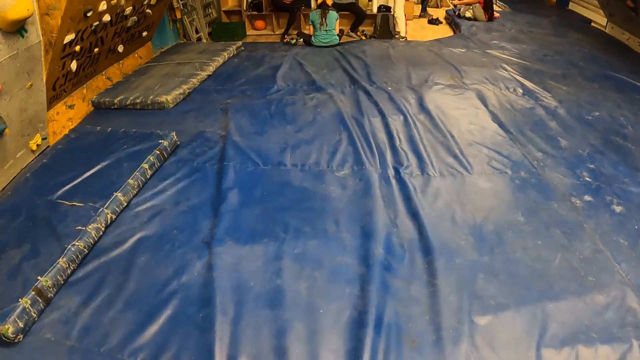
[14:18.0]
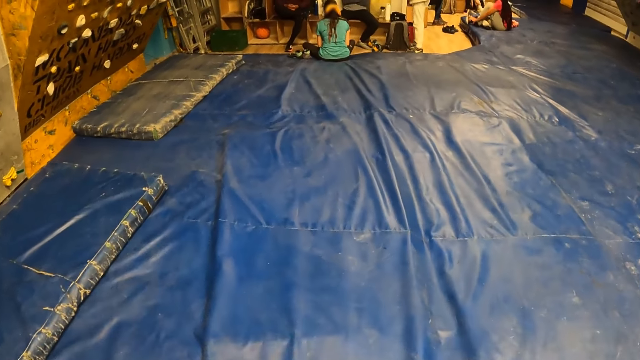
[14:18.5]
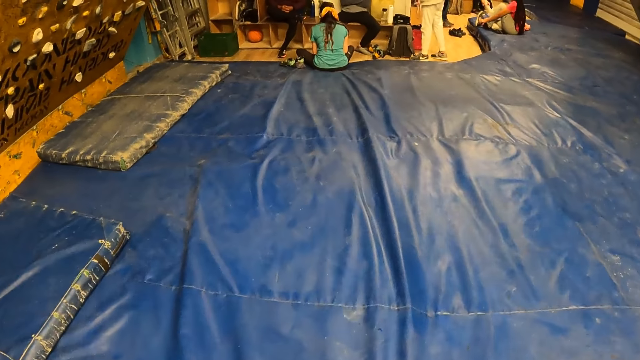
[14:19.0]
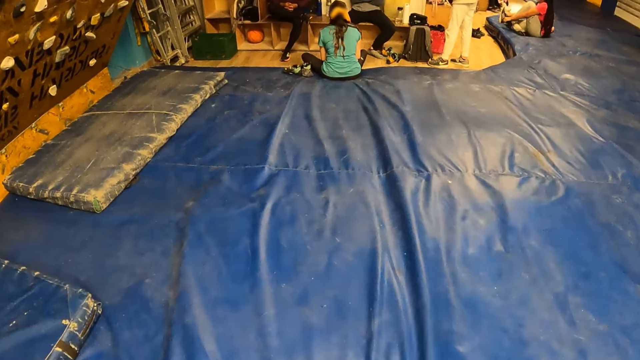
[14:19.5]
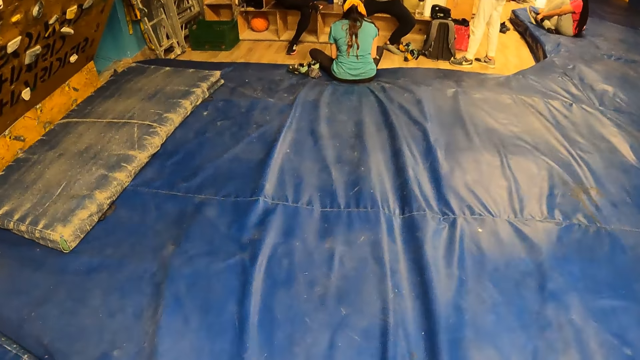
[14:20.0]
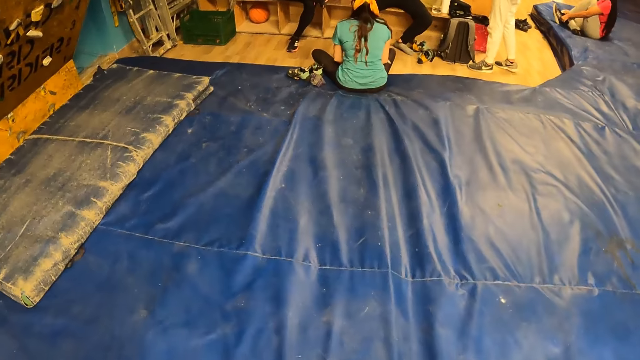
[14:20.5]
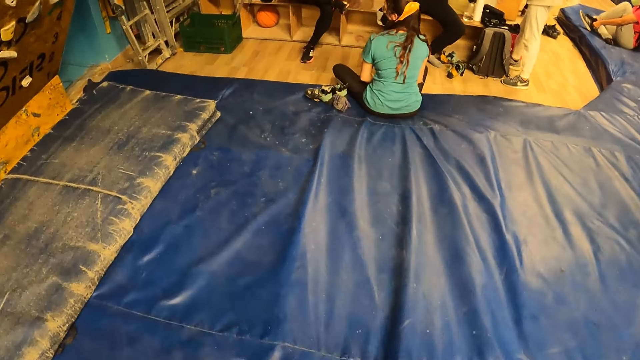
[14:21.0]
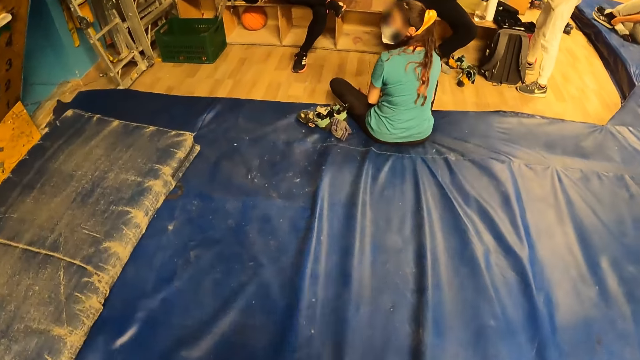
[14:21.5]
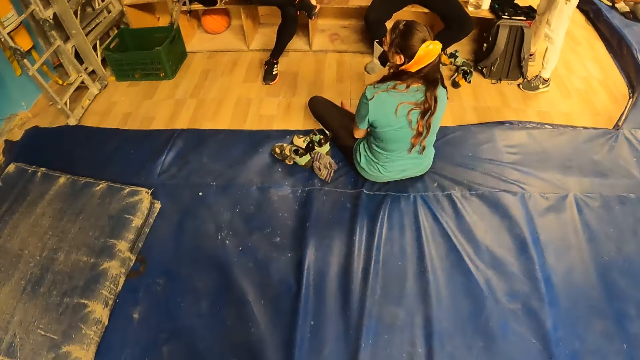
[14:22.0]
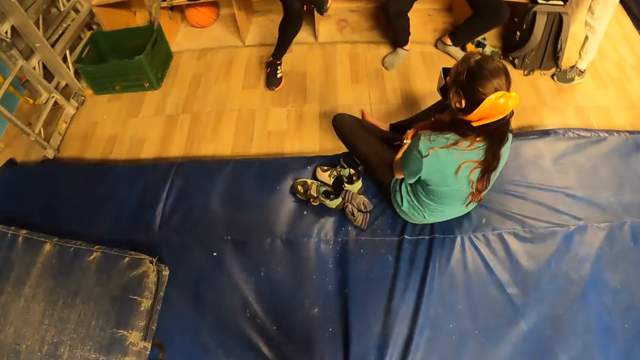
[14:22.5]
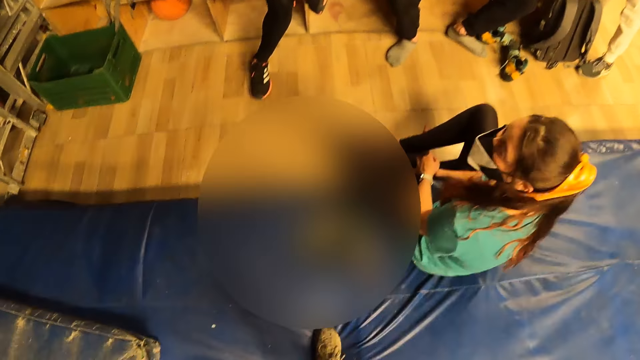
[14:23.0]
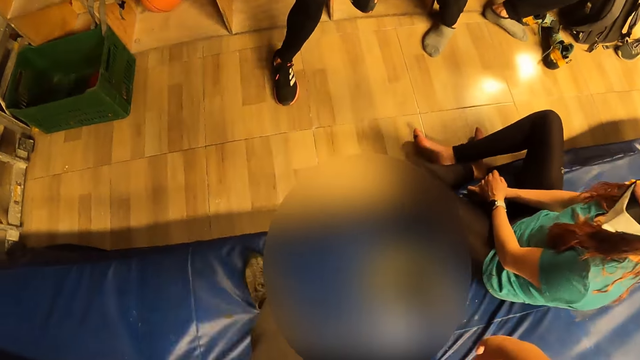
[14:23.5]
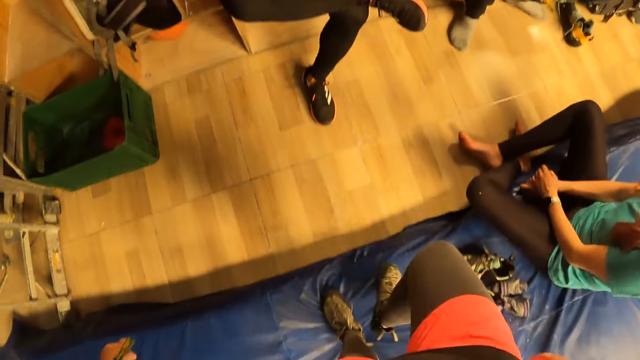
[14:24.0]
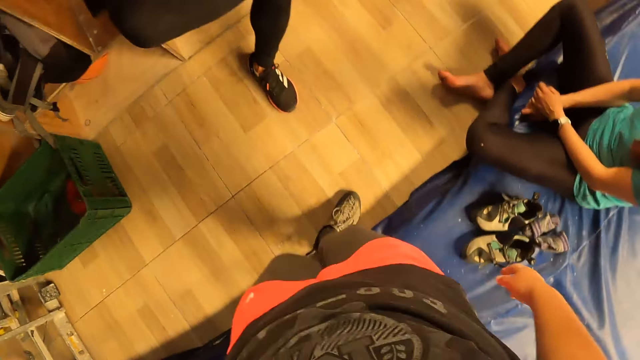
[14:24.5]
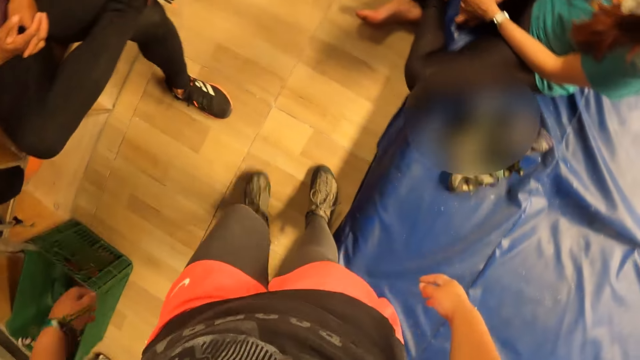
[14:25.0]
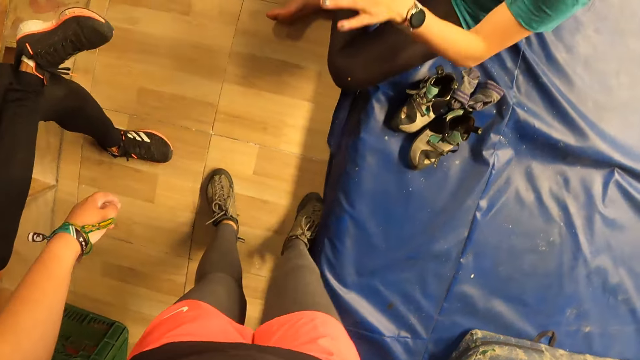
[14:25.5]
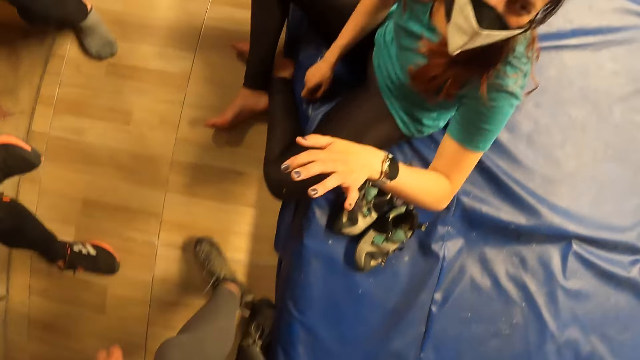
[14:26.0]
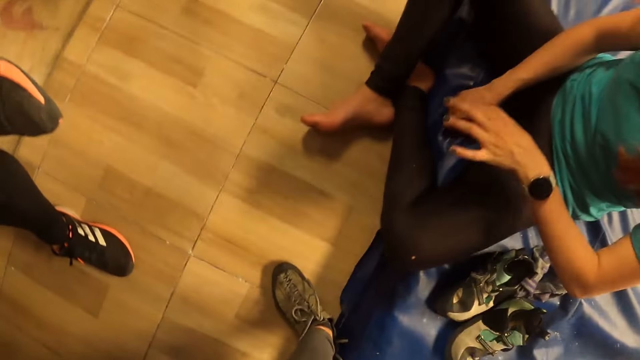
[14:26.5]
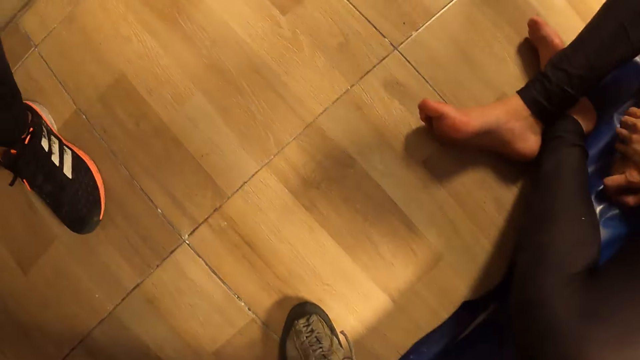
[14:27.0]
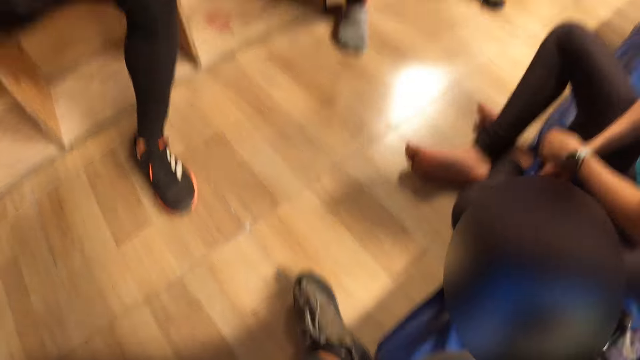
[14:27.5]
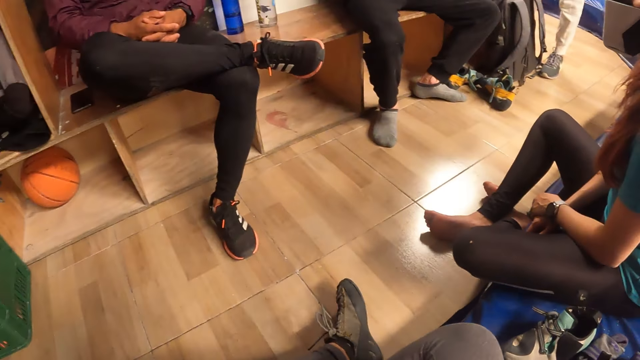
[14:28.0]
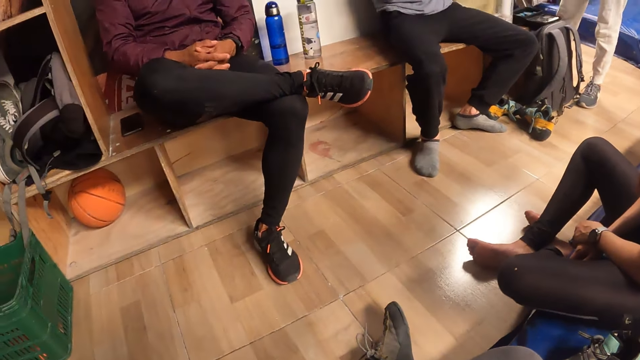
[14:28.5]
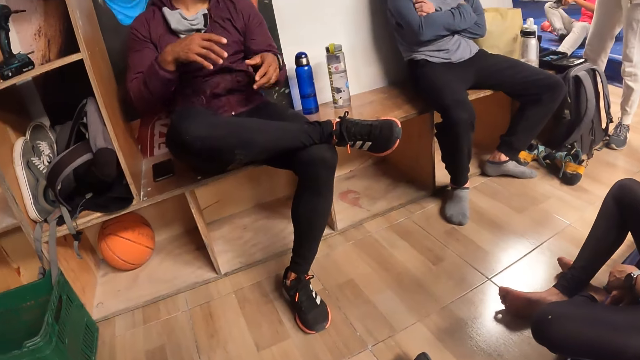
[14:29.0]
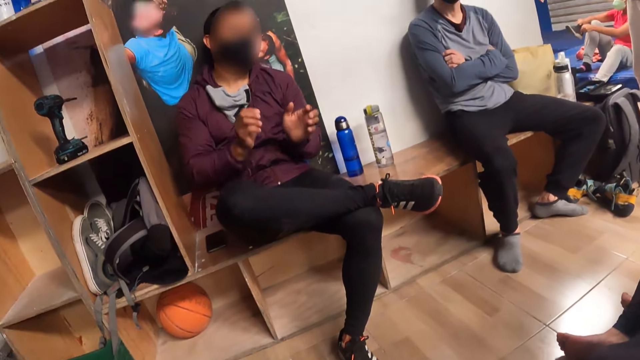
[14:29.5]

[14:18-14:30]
A woman wears a shoe on her right leg with both hands. A lady sits on a bench. Another lady sits on the floor. The other lady moves her hand.

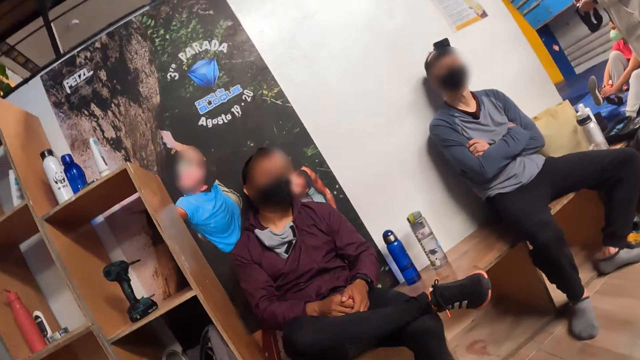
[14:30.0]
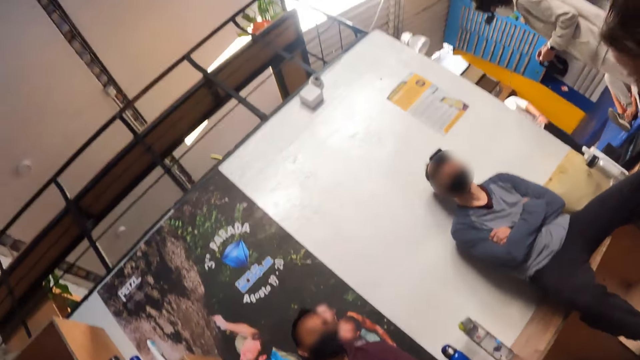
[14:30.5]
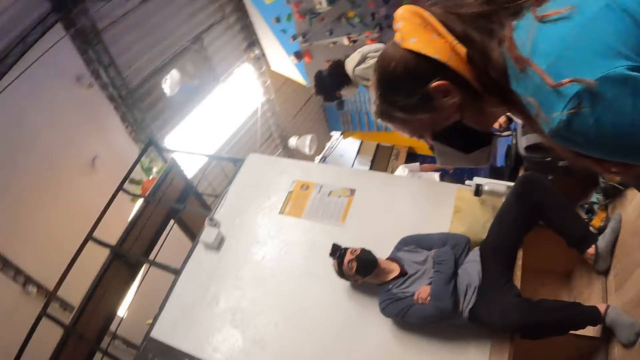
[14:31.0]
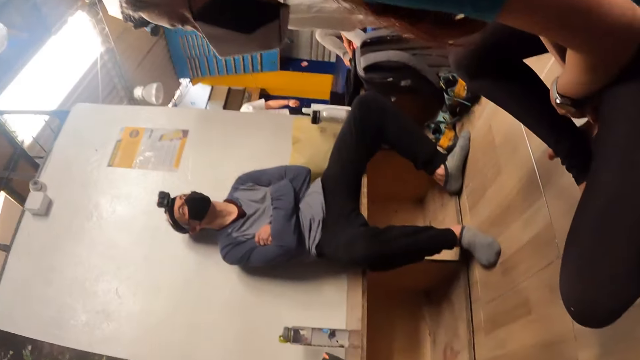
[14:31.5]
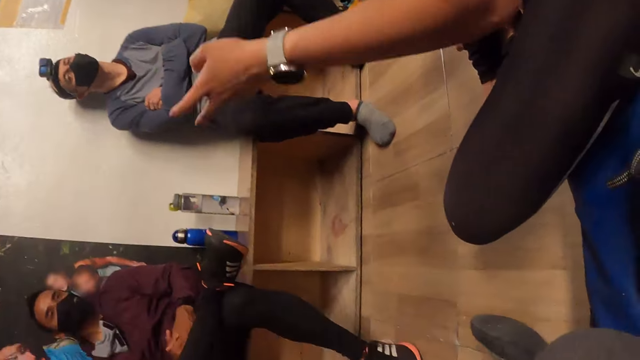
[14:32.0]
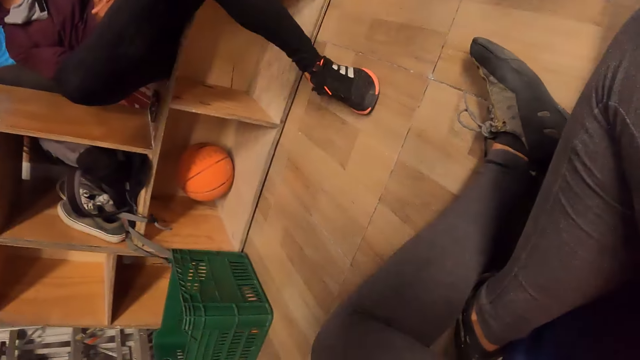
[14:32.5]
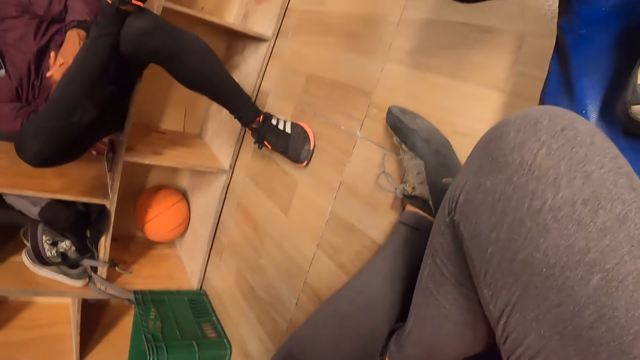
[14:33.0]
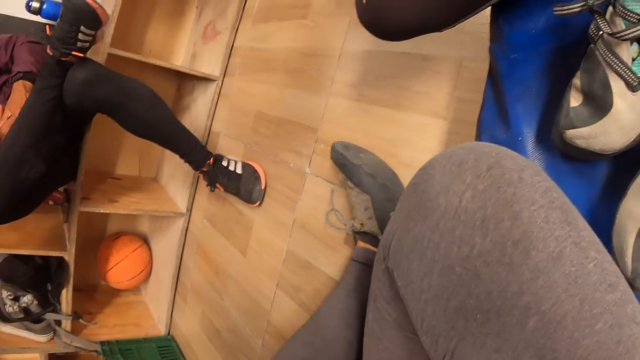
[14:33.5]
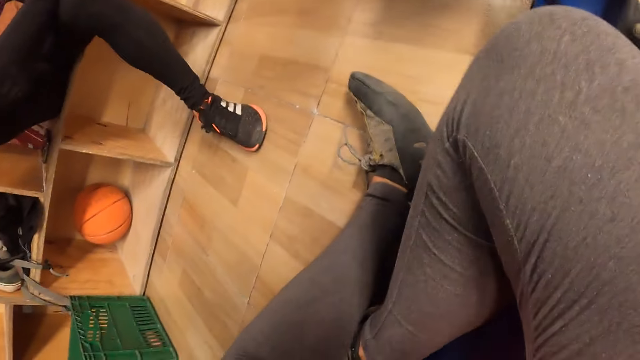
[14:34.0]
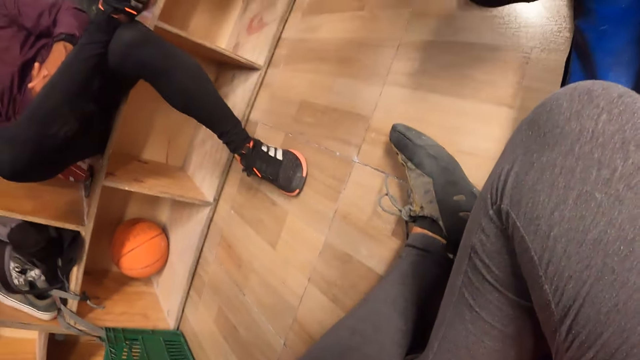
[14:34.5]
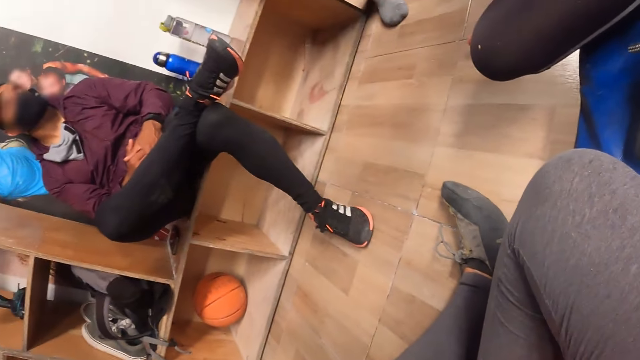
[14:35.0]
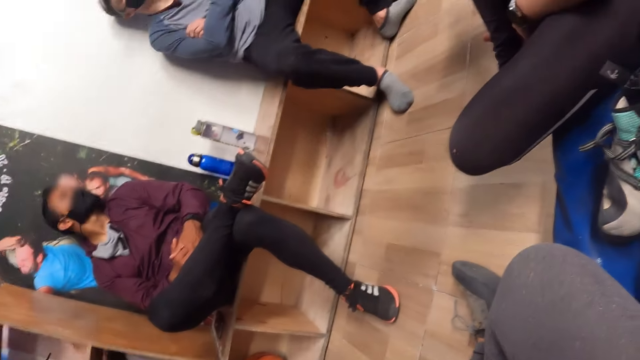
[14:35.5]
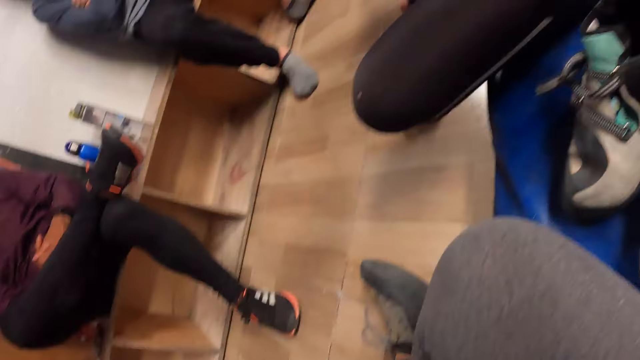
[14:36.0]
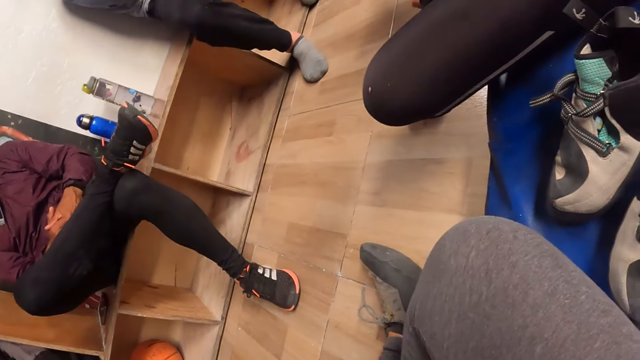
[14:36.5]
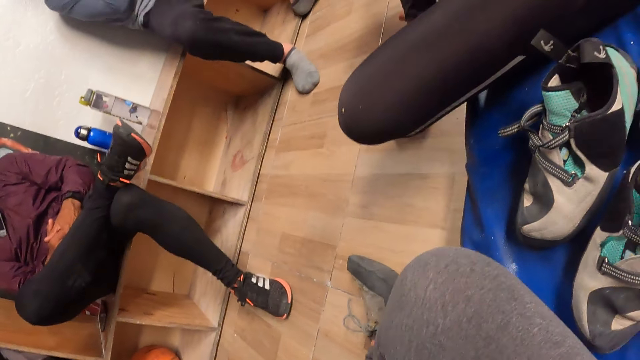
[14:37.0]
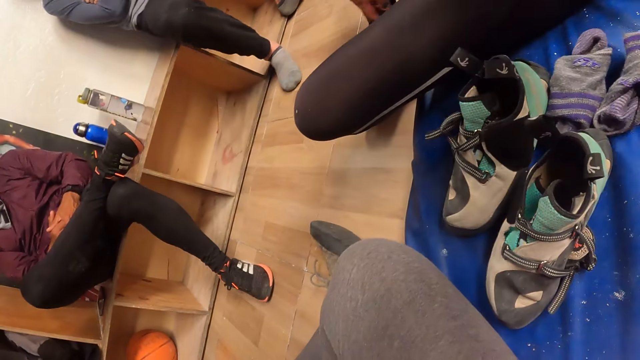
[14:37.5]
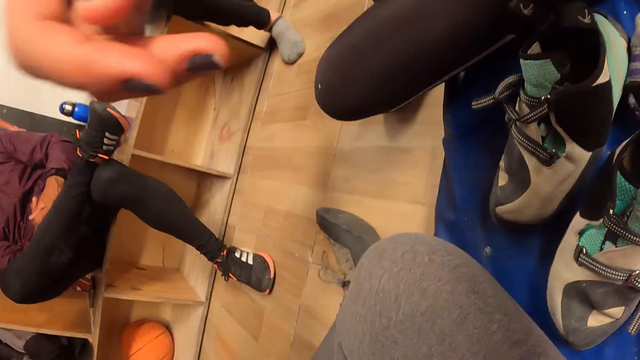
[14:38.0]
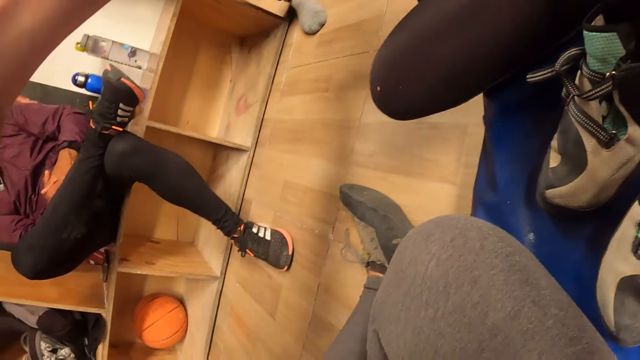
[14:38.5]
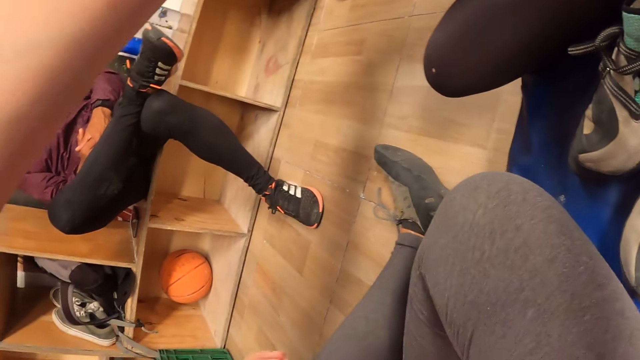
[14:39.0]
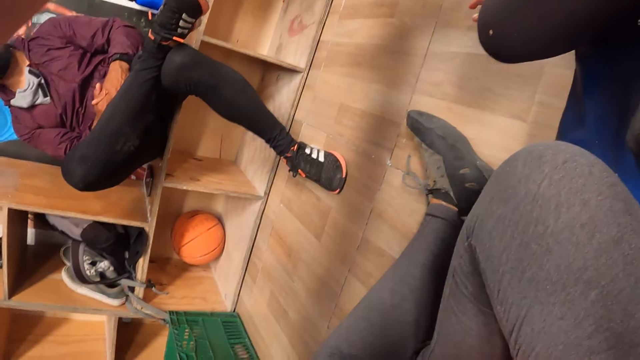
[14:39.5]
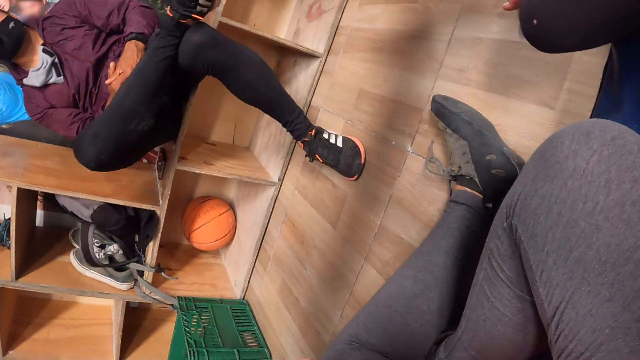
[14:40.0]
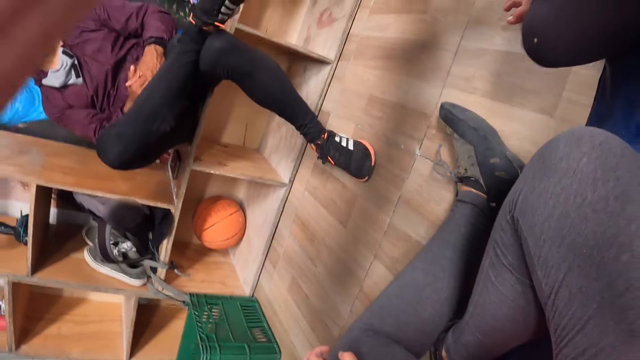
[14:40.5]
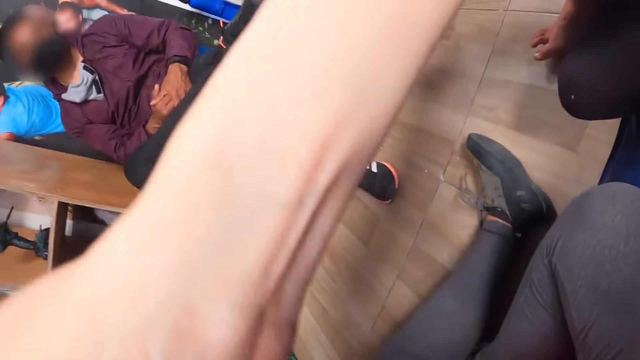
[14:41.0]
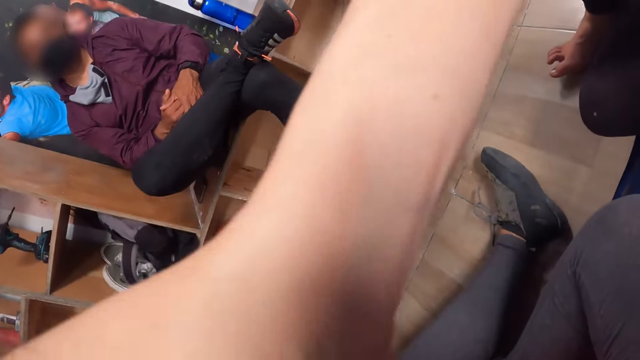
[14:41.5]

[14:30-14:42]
The camera wearer sits on the floor. A man sits on the bench. A woman adjusts the camera on the camera wearer's head with her right hand.
